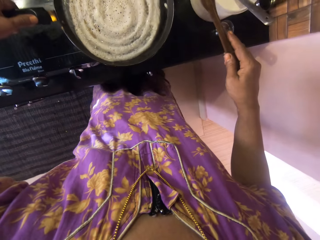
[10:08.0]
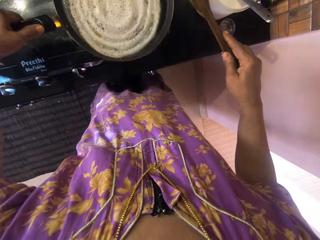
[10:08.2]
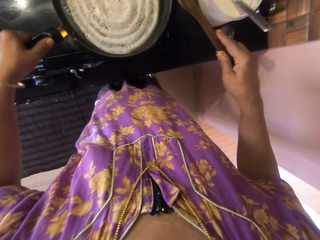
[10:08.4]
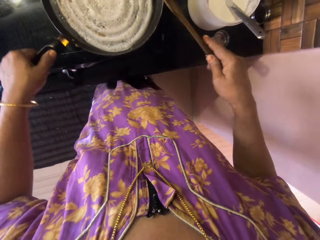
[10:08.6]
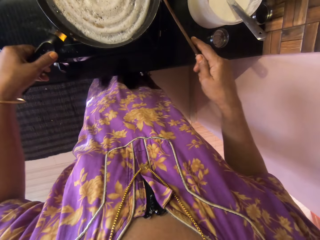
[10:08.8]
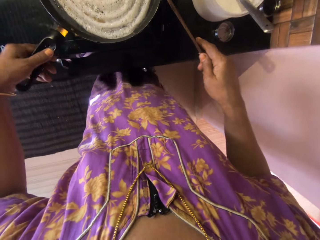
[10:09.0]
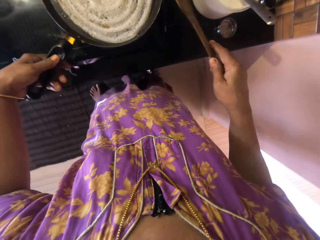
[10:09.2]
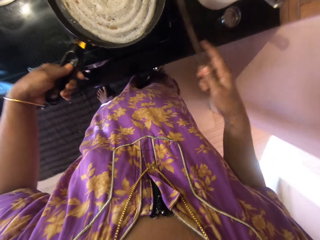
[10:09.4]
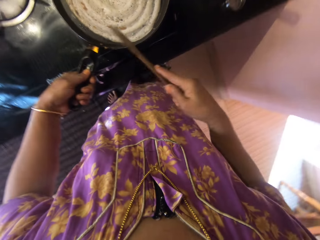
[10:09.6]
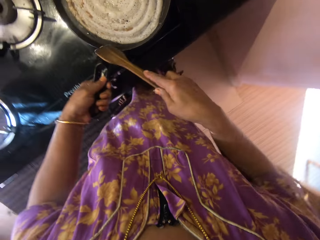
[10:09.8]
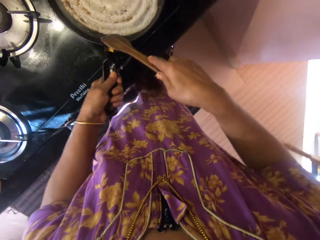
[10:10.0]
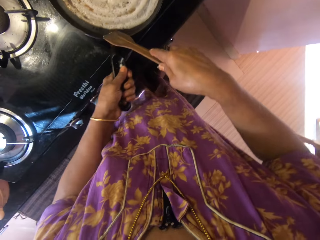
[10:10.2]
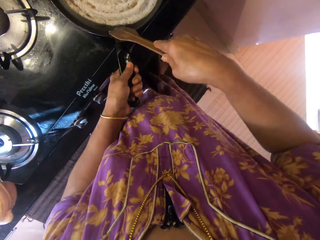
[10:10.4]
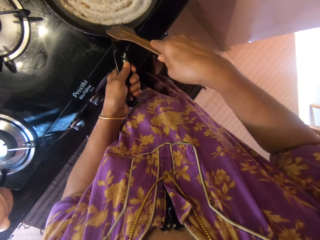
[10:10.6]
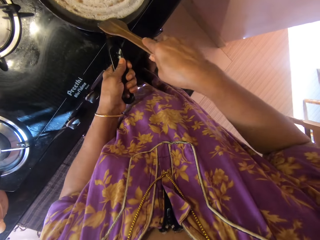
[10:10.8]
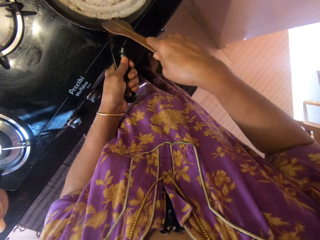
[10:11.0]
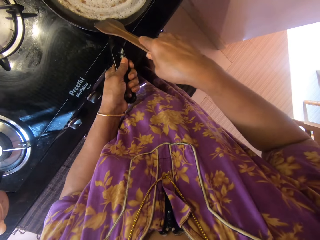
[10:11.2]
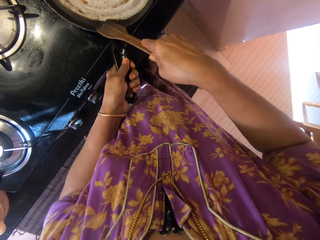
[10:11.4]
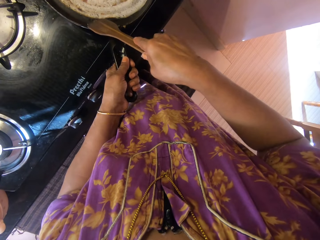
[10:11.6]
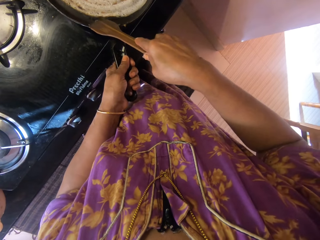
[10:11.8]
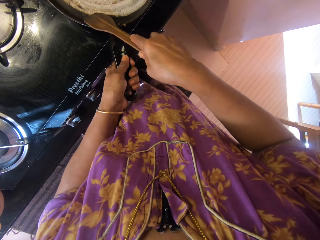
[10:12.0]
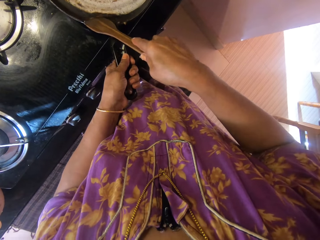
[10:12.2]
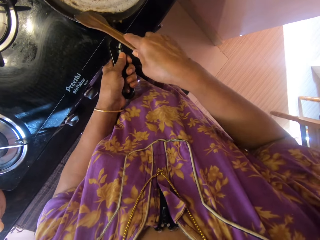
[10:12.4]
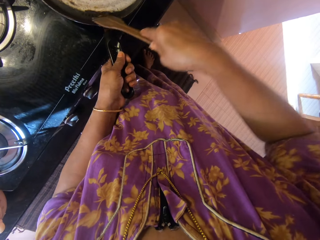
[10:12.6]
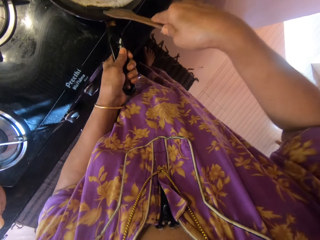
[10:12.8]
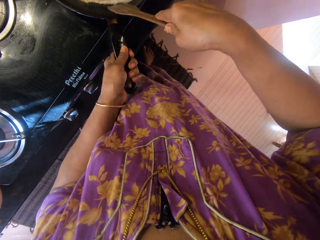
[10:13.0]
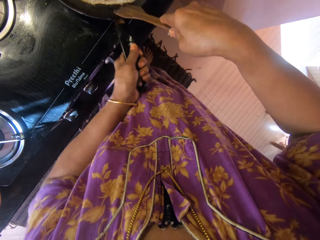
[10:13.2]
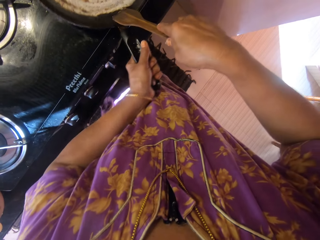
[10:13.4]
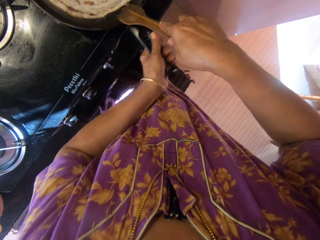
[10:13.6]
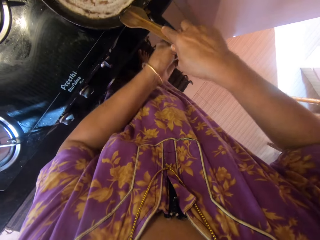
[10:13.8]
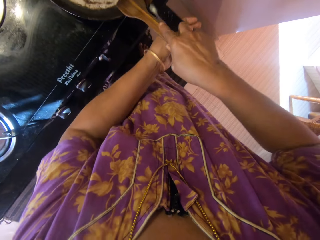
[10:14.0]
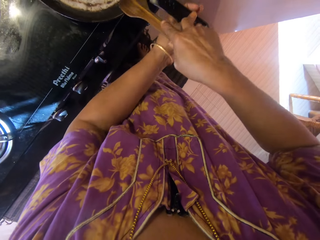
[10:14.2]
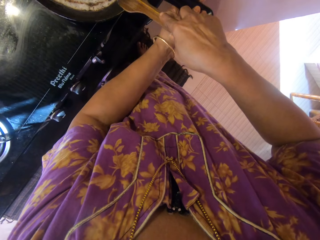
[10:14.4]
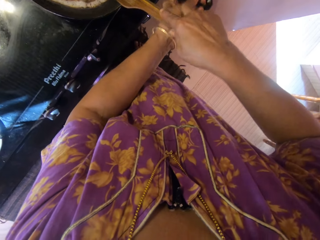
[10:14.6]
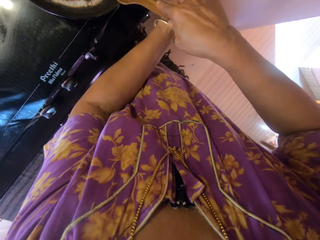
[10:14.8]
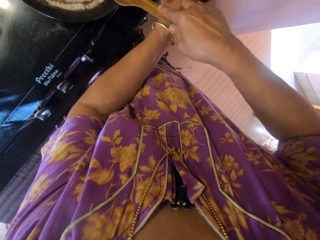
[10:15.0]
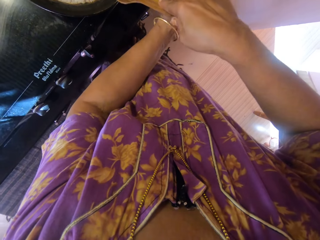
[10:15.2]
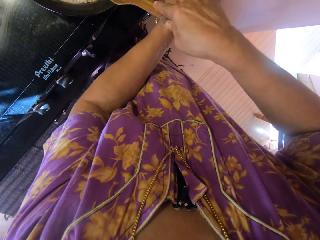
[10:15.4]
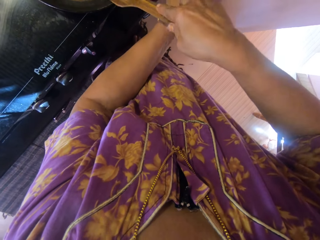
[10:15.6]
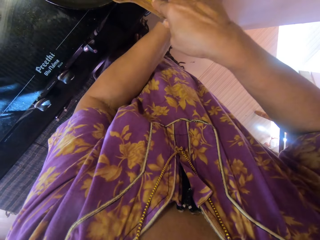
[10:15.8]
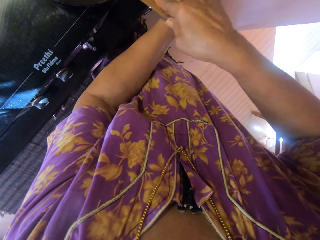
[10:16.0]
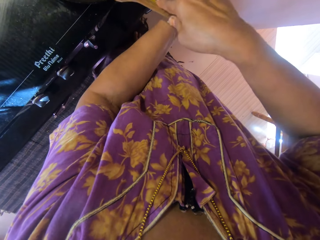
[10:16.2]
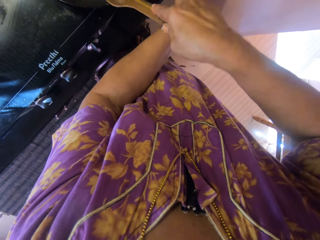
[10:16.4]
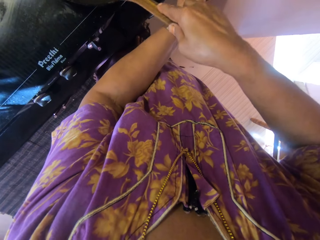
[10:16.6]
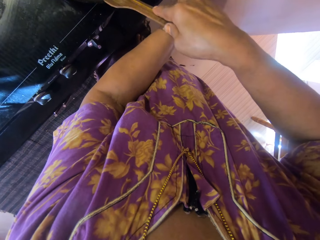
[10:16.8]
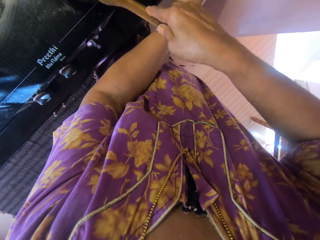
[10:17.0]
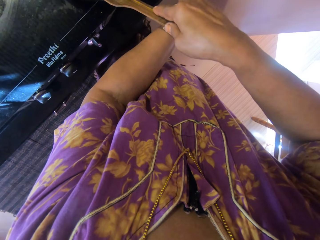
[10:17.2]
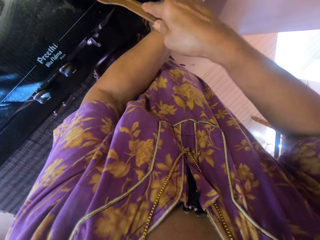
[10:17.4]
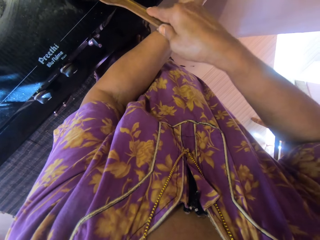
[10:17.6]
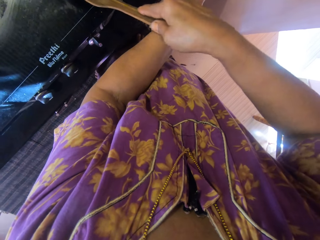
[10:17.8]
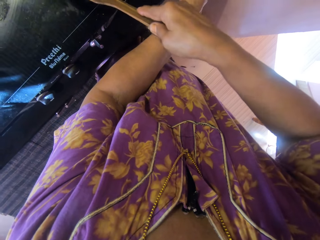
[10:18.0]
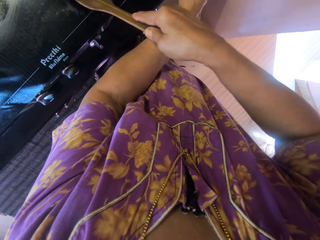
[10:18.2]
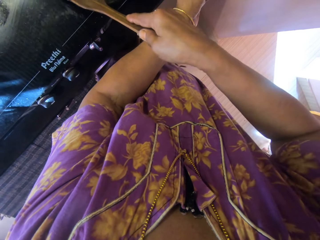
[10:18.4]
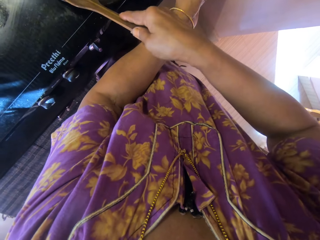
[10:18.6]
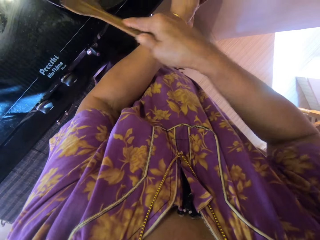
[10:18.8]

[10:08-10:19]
The camera wearer grabs the handle of the pan with her left hand. She turns the pan rightwards. She turns the pancake. She turns the pan rightwards again.

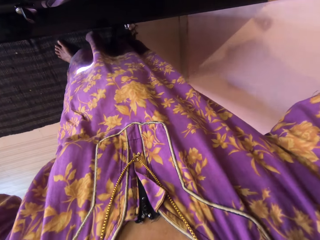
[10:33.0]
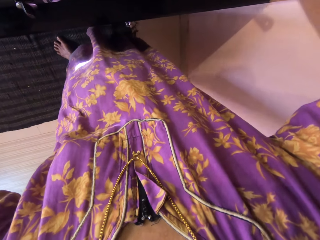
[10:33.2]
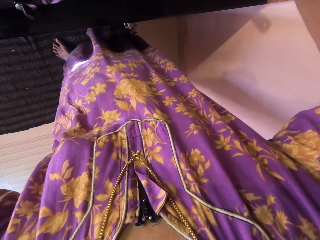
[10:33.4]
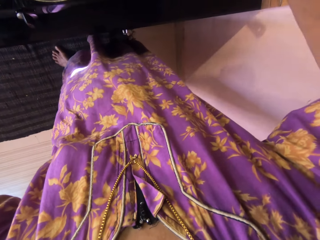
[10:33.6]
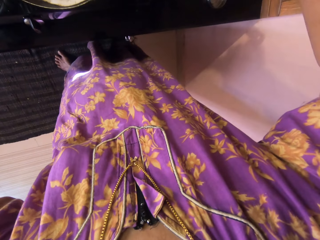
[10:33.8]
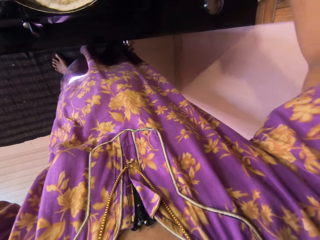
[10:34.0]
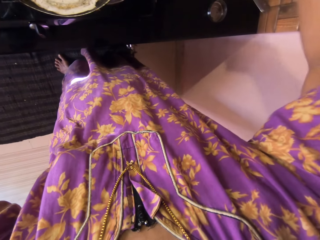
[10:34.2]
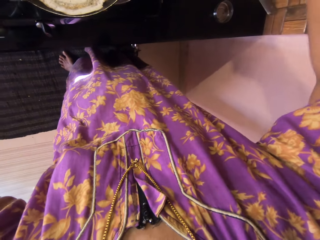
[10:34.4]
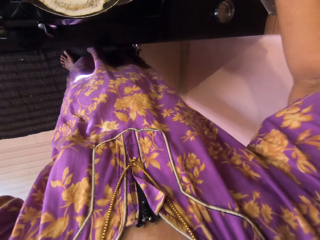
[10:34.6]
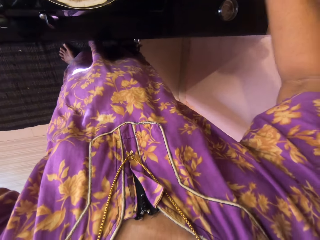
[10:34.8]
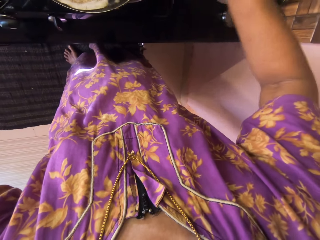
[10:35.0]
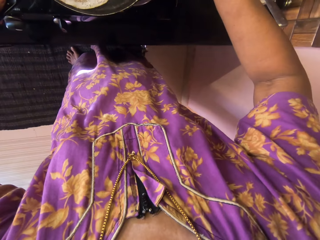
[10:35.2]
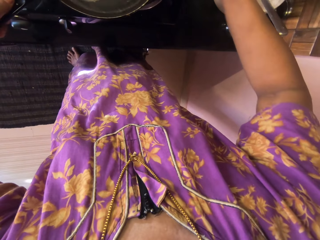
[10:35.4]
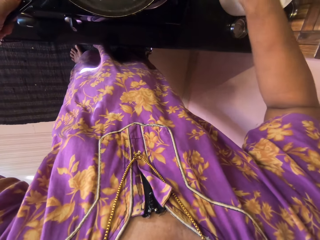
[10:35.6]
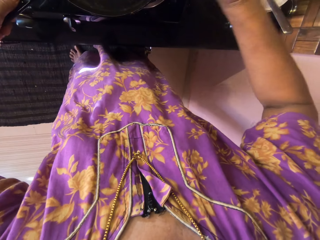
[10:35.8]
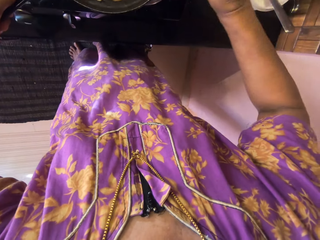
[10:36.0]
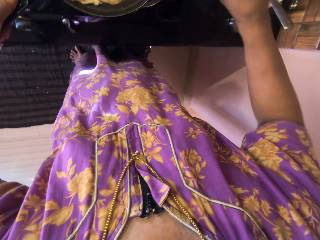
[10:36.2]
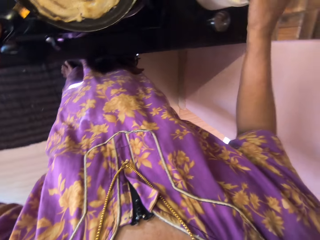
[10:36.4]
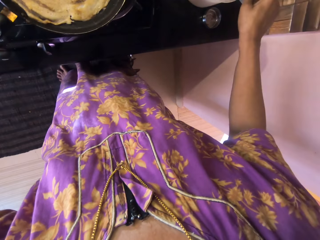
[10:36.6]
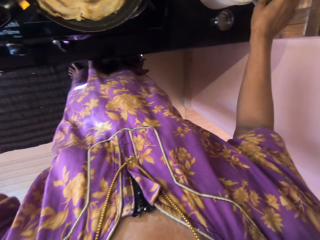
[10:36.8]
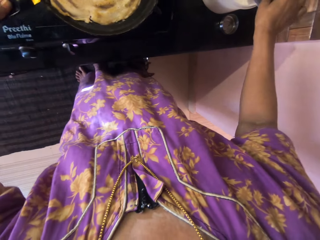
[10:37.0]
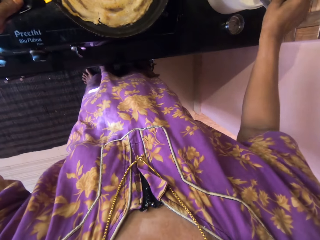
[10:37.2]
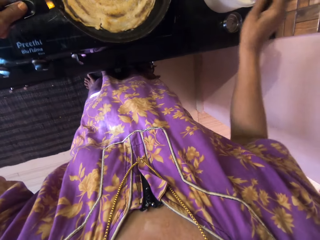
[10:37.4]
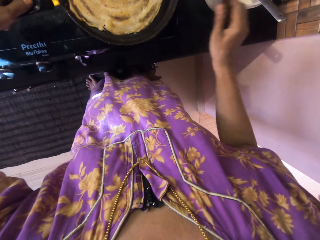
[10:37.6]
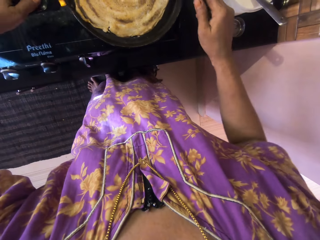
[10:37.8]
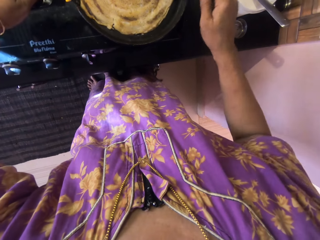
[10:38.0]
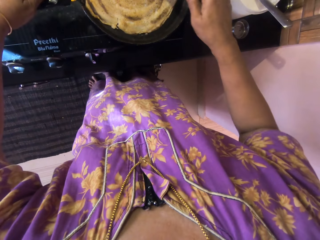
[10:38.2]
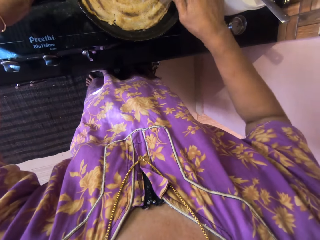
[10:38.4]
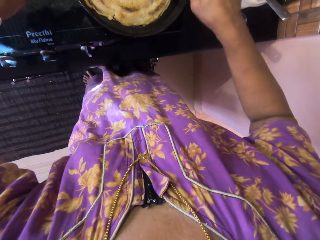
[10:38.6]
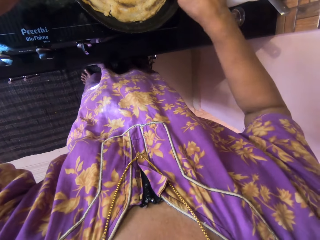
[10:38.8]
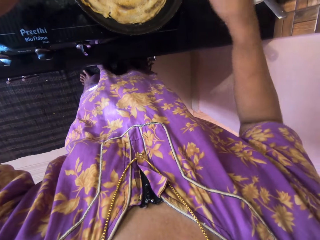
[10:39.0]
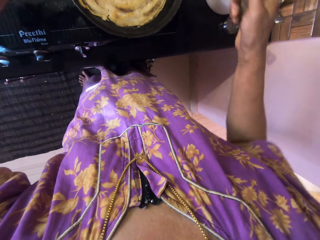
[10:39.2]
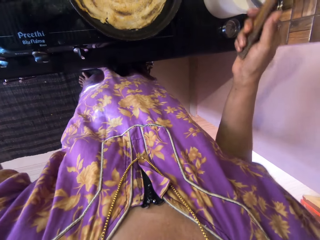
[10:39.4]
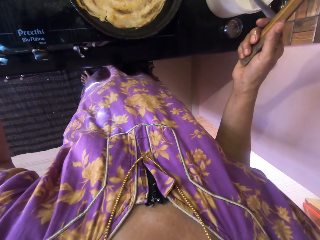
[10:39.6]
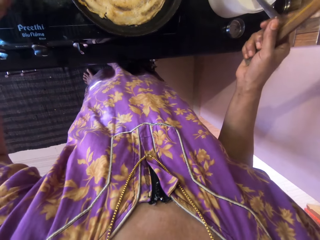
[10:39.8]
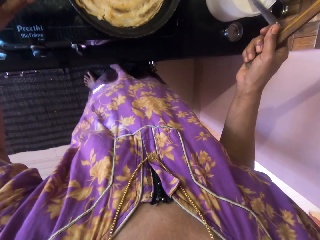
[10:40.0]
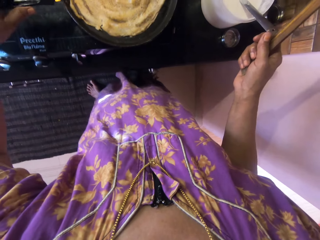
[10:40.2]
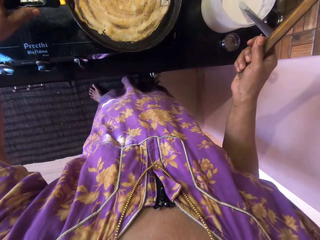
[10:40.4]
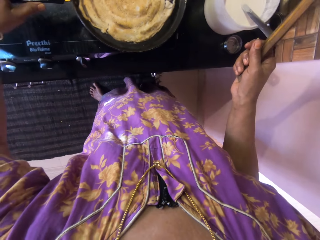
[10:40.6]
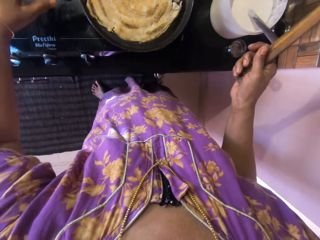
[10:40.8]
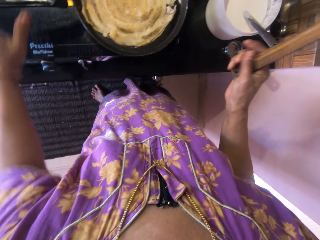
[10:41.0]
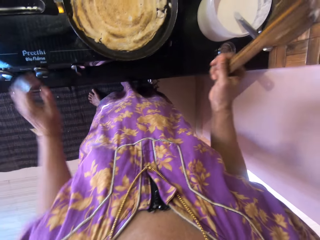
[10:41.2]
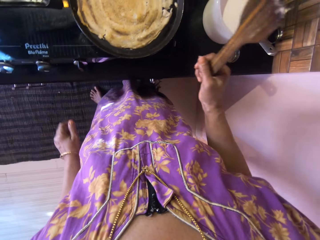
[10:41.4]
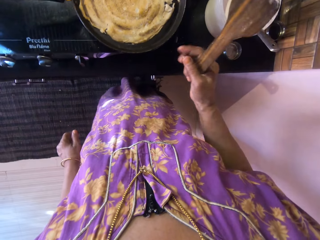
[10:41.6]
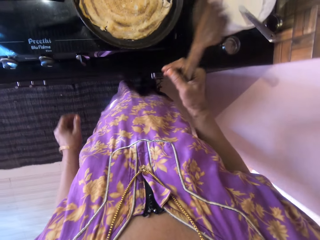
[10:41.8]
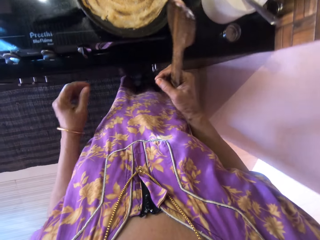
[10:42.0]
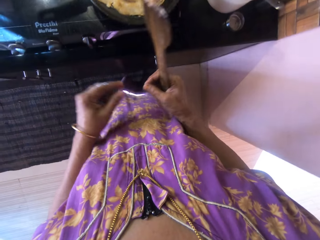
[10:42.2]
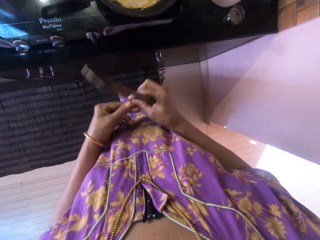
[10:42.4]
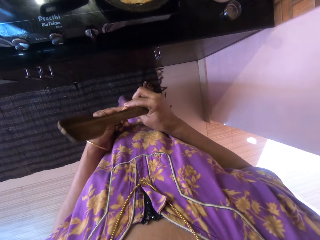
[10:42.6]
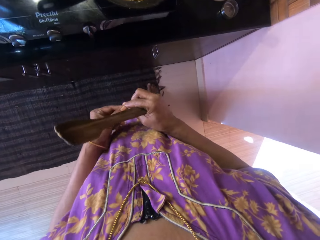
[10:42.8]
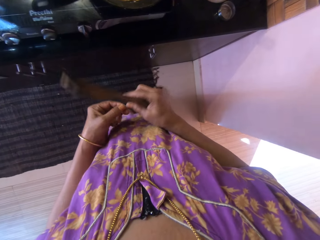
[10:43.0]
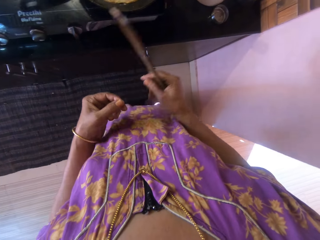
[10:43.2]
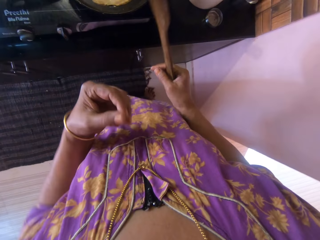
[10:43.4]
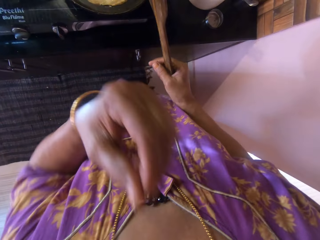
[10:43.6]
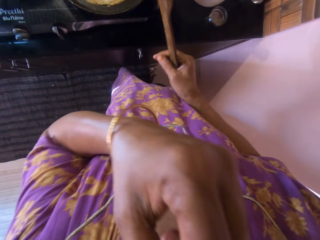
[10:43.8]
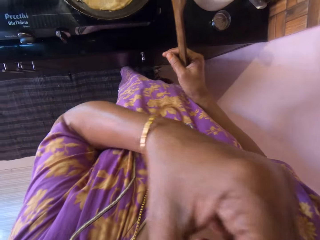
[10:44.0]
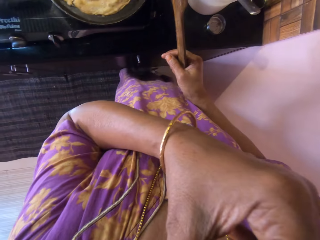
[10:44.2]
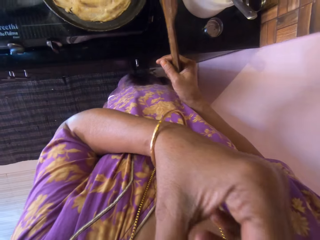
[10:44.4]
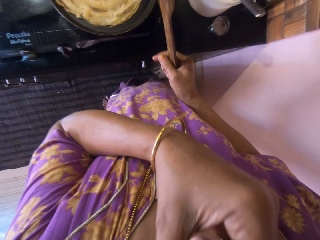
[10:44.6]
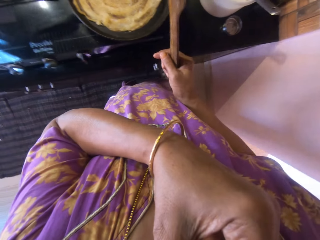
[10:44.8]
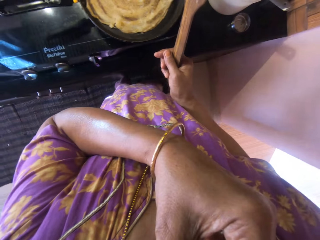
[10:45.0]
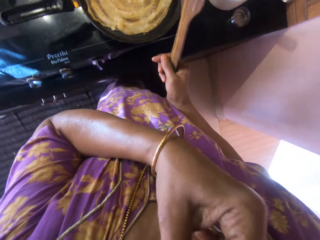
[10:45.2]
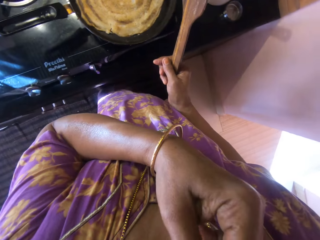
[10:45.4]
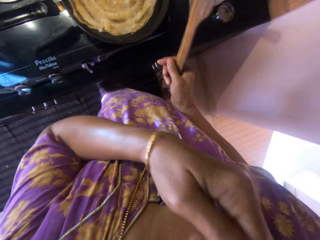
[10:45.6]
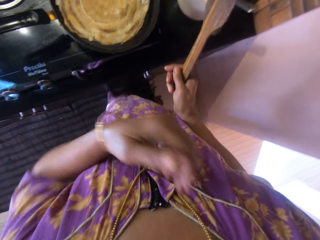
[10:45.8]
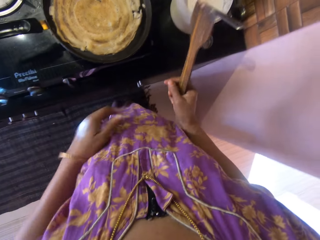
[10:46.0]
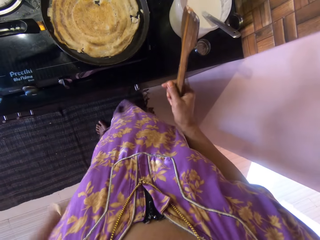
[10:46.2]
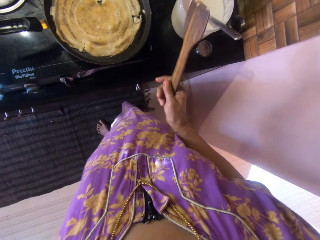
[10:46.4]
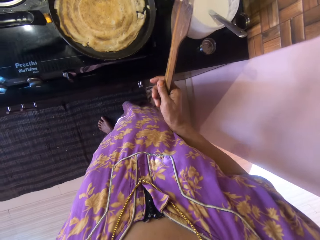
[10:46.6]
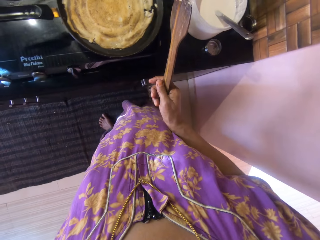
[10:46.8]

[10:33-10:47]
The camera wearer turns over the pancake batter with the spoon in her right hand. She passes a piece of pancake from her right hand to her left hand. She lifts a hand. She puts the piece of pancake into her mouth with her left hand.
